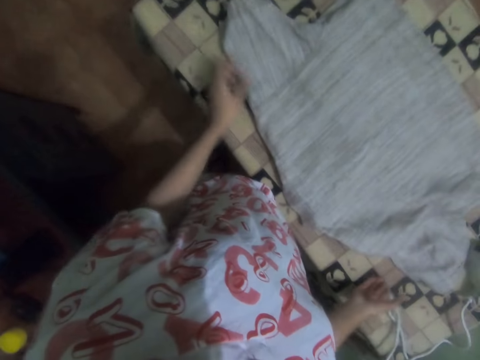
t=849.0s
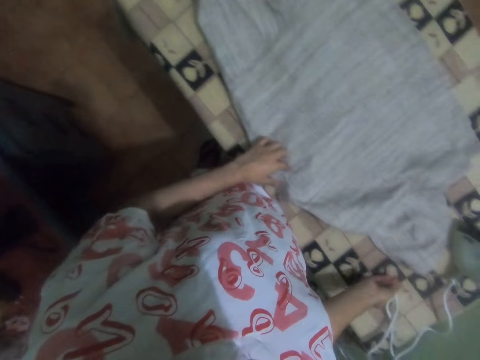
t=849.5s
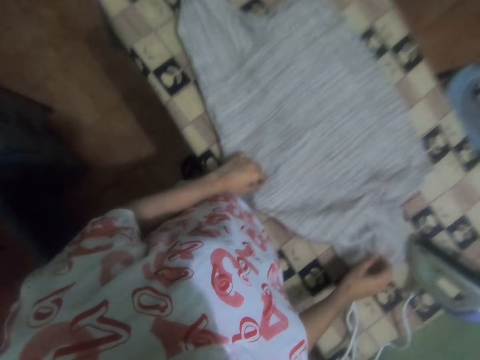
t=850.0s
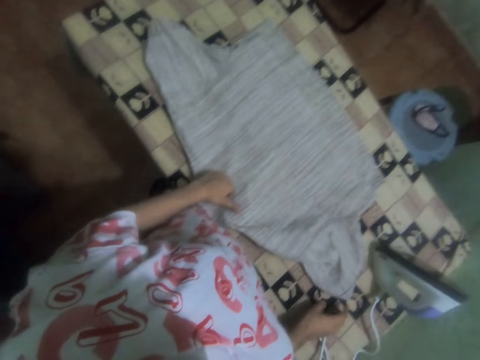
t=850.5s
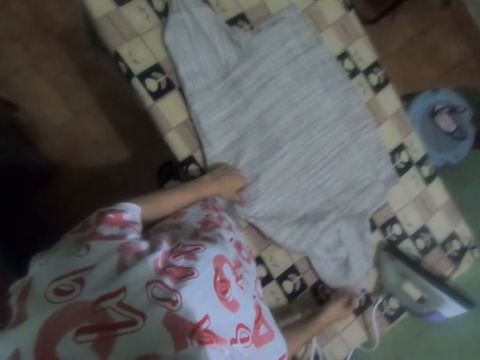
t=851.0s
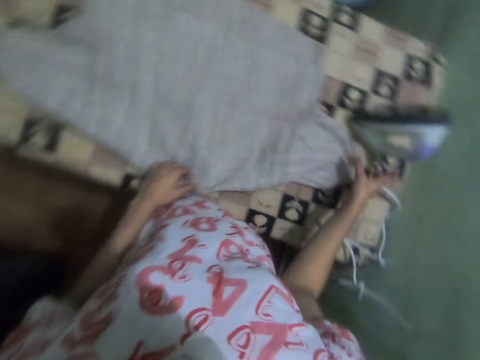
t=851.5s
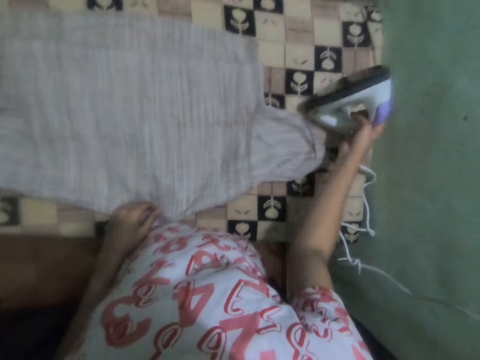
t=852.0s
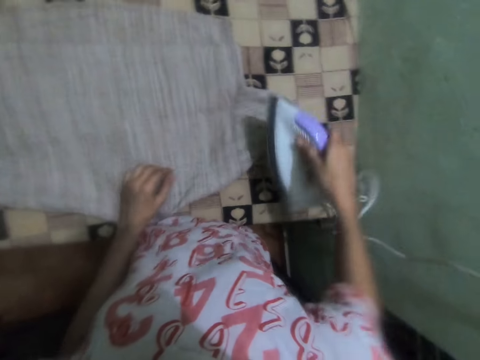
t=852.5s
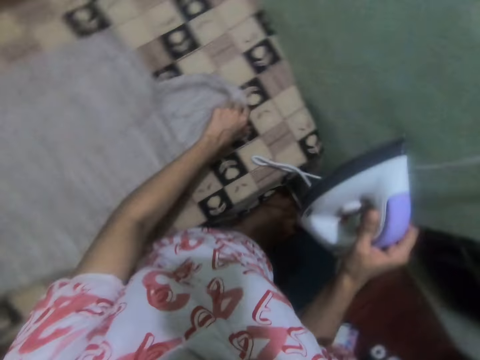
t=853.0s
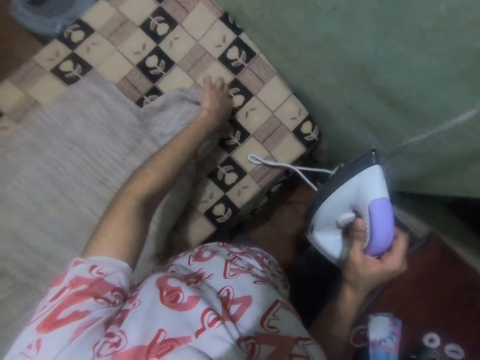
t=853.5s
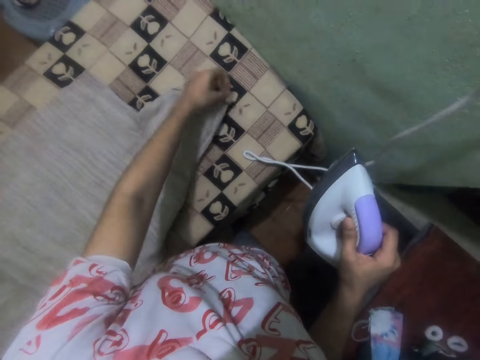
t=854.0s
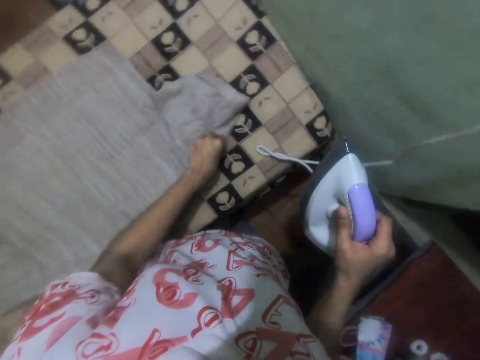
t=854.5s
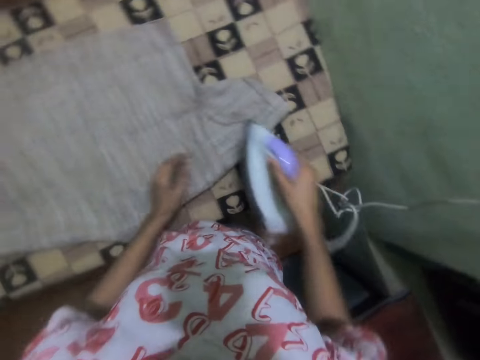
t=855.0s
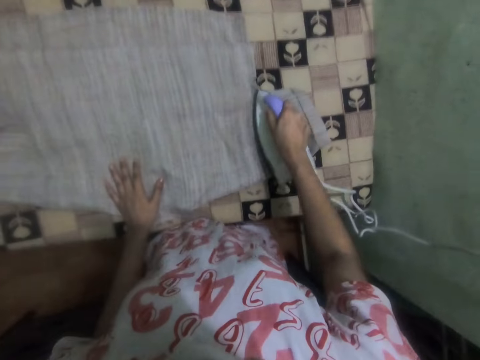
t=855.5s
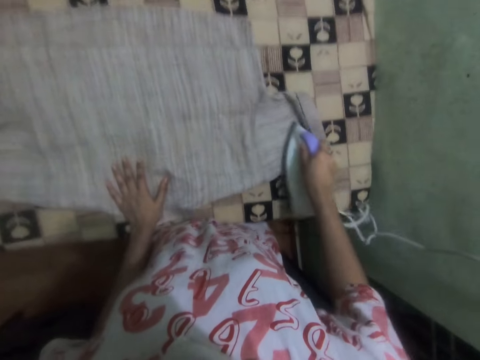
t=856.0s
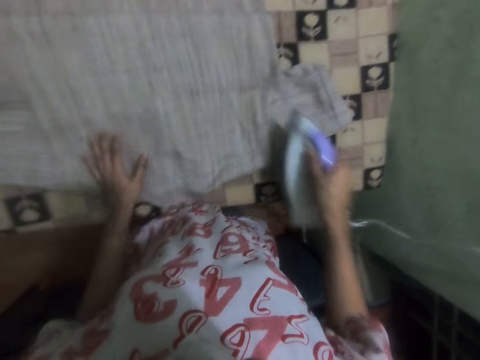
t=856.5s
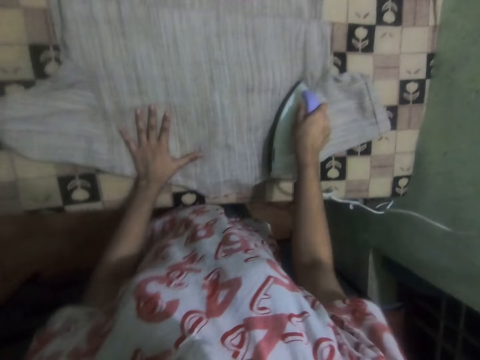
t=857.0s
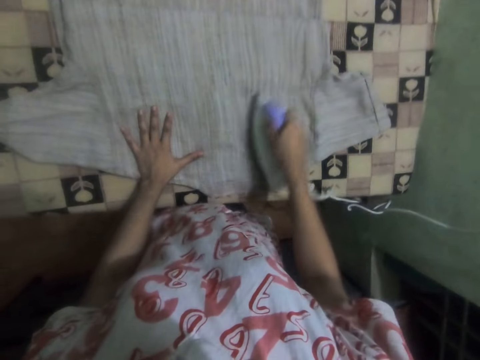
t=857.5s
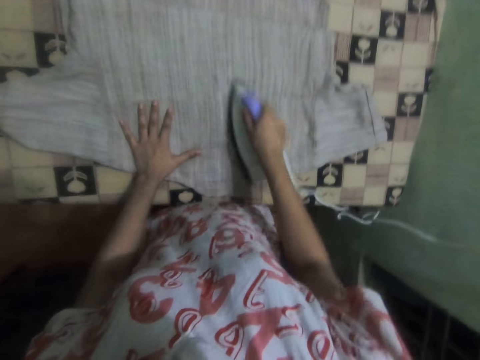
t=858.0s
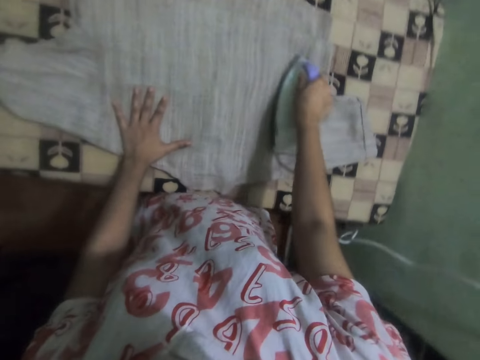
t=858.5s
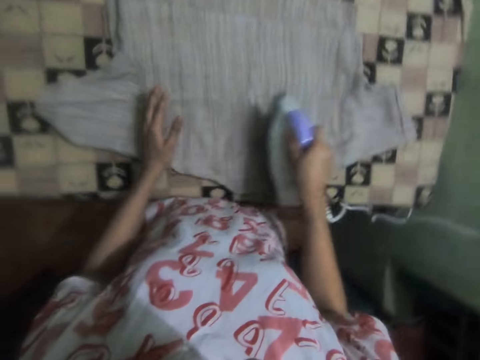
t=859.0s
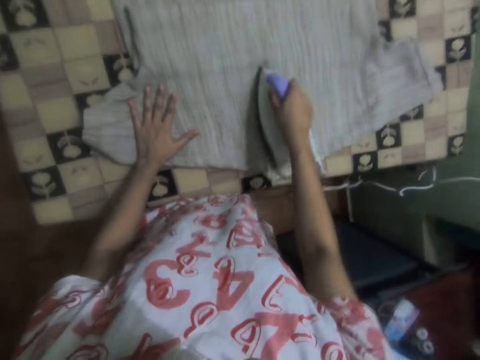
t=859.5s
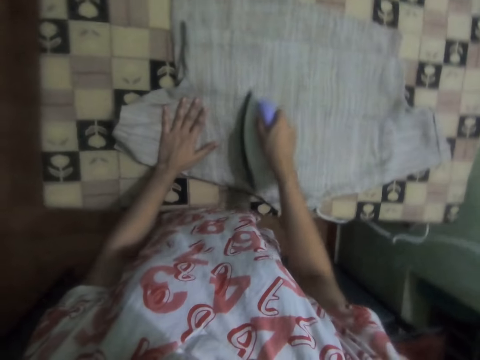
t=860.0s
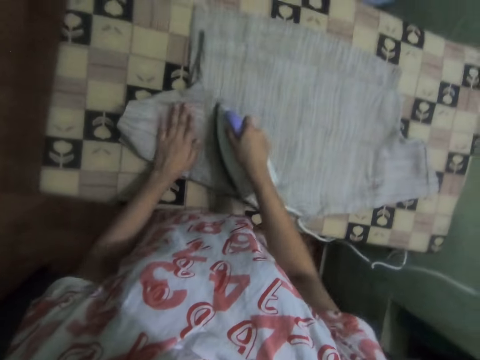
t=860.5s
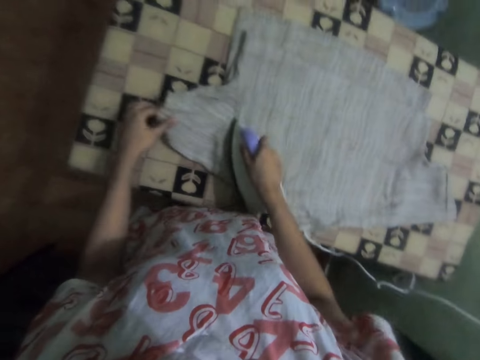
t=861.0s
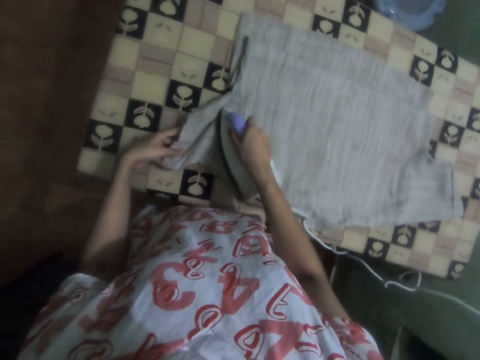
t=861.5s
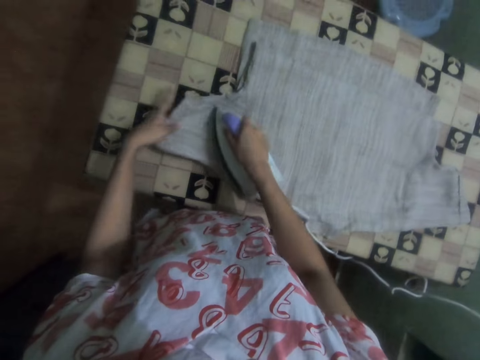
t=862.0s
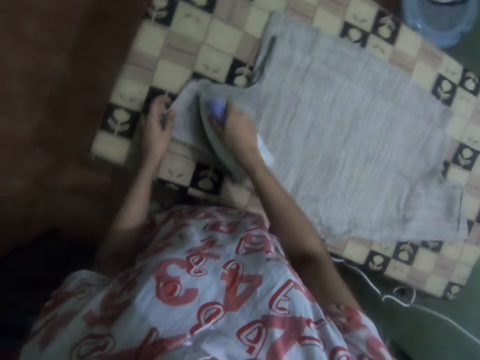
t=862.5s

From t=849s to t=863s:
The camera wearer picks up the iron box on the table. They adjust the shirt. They iron the shirt.

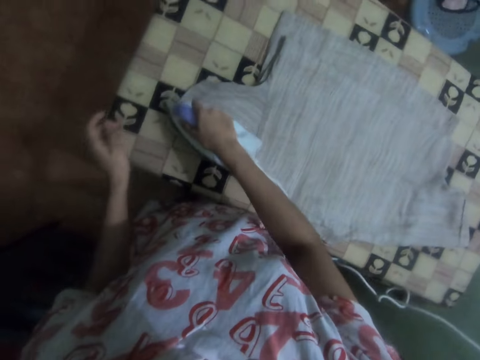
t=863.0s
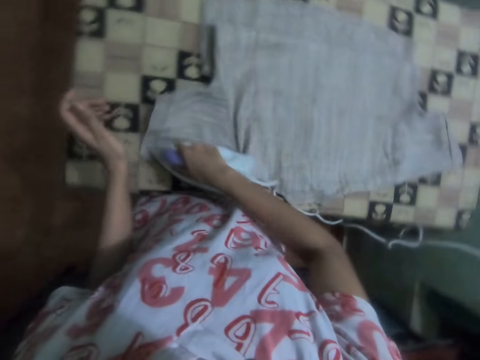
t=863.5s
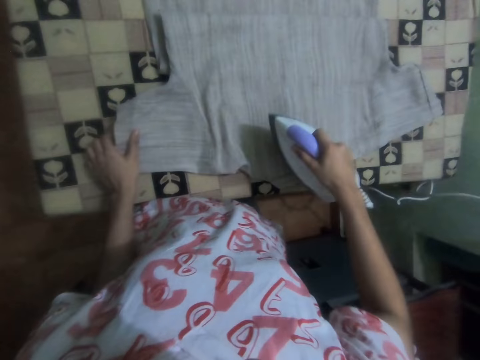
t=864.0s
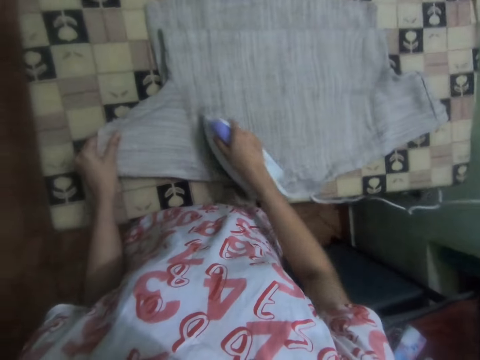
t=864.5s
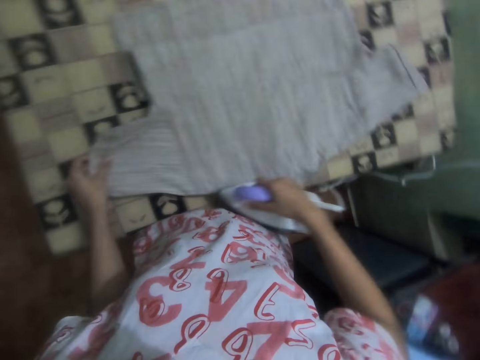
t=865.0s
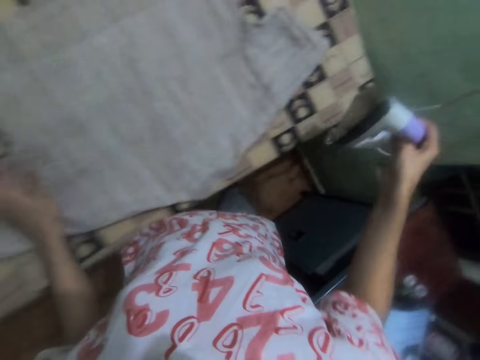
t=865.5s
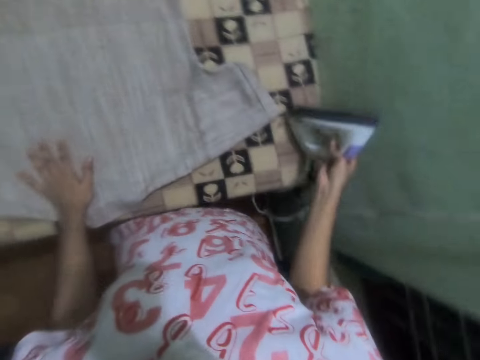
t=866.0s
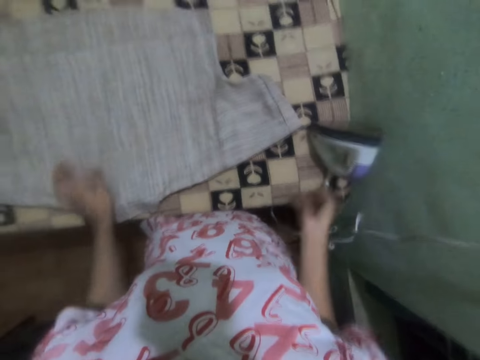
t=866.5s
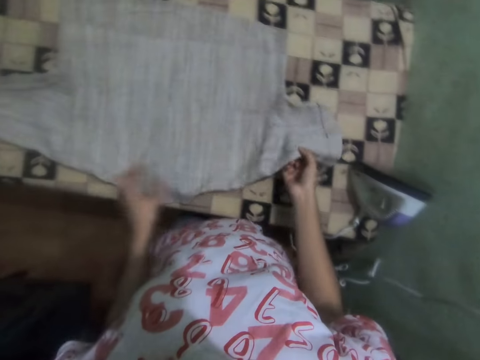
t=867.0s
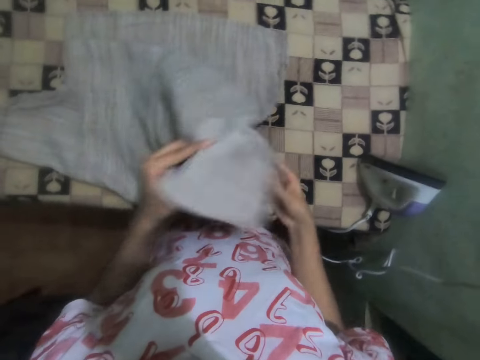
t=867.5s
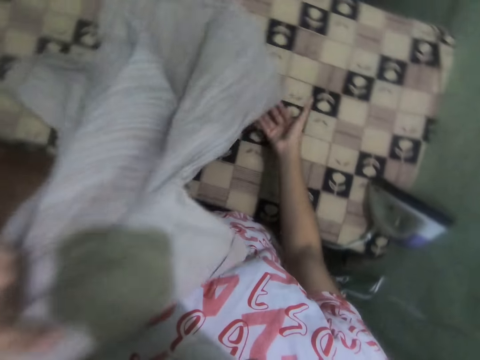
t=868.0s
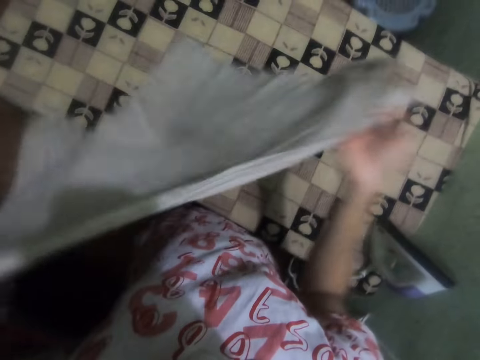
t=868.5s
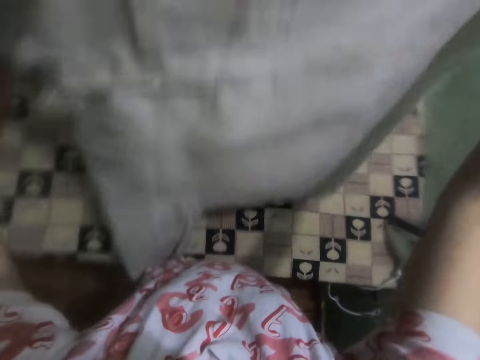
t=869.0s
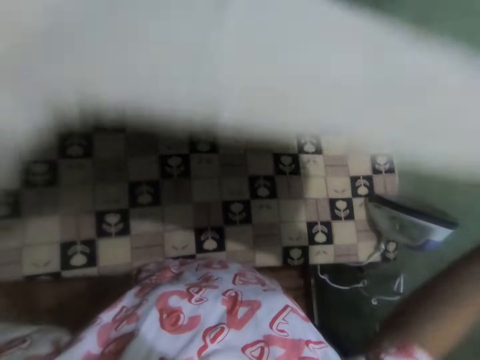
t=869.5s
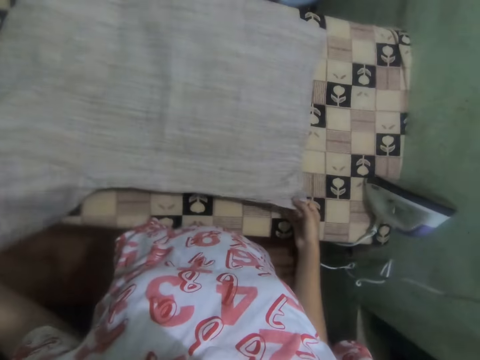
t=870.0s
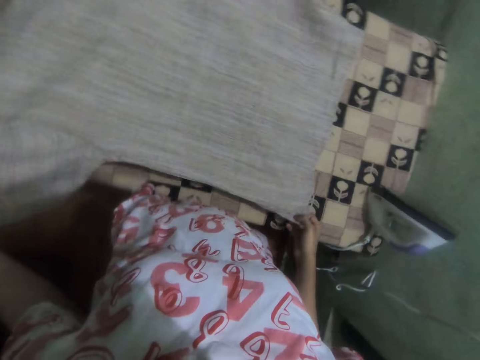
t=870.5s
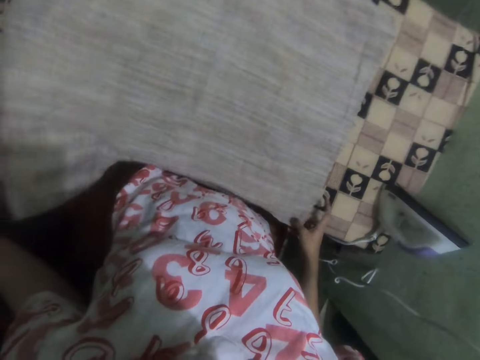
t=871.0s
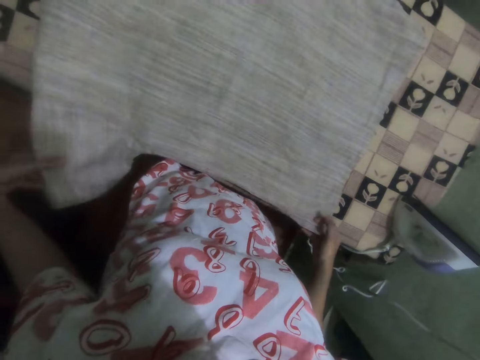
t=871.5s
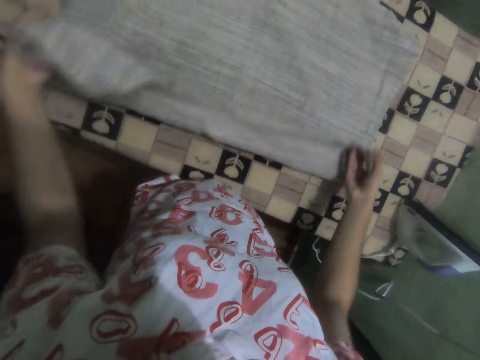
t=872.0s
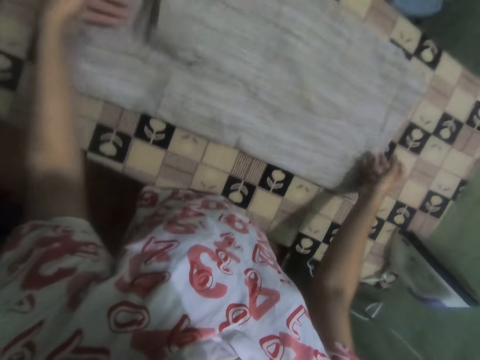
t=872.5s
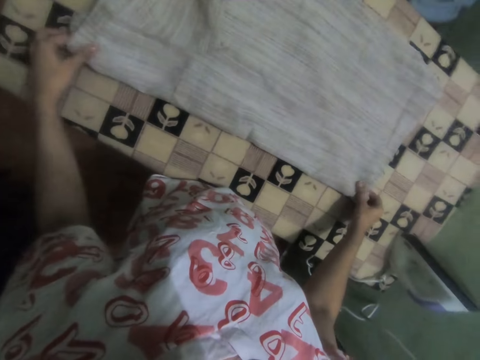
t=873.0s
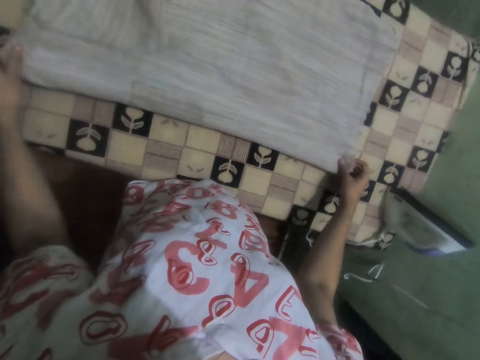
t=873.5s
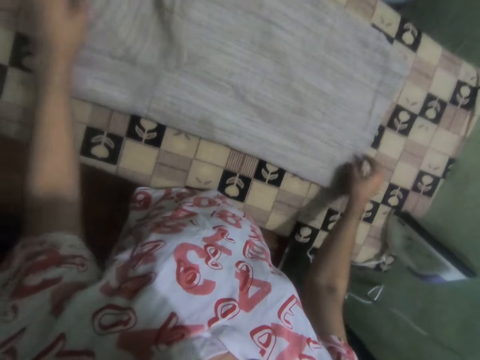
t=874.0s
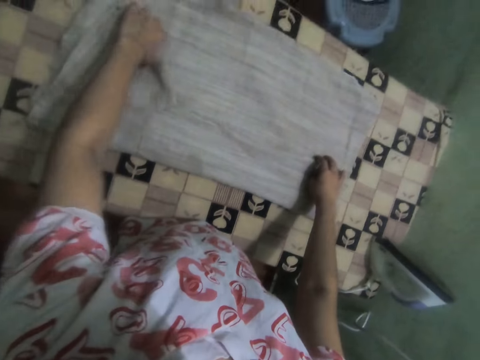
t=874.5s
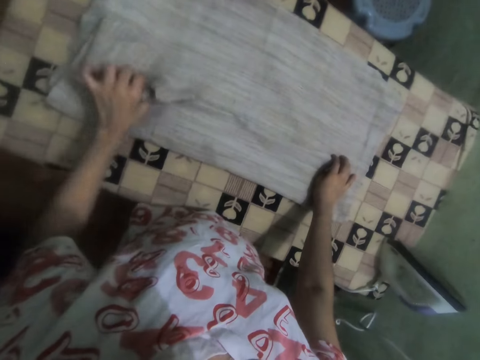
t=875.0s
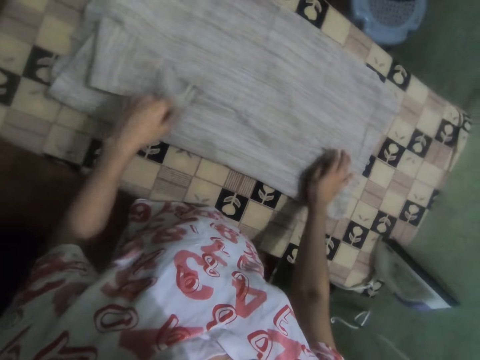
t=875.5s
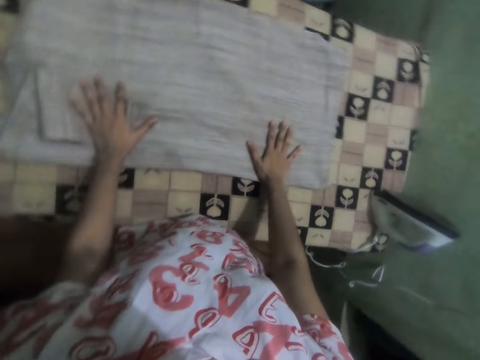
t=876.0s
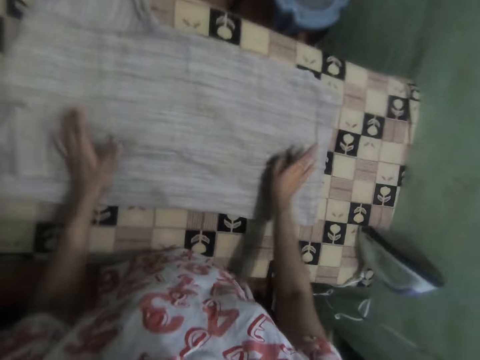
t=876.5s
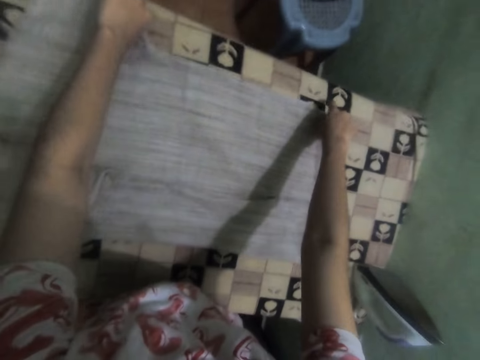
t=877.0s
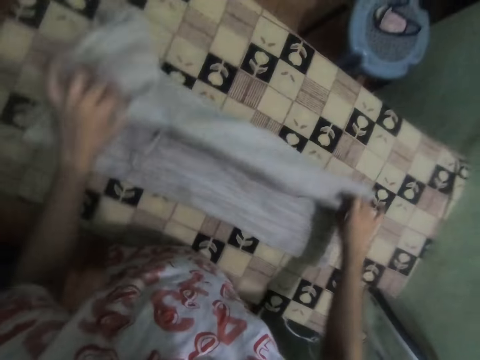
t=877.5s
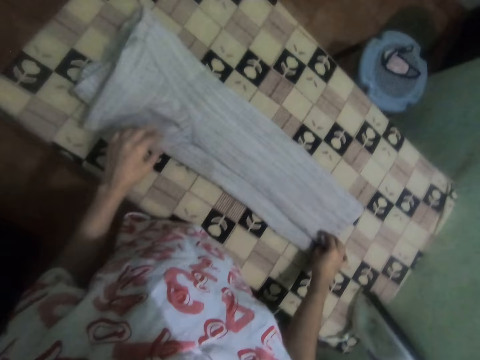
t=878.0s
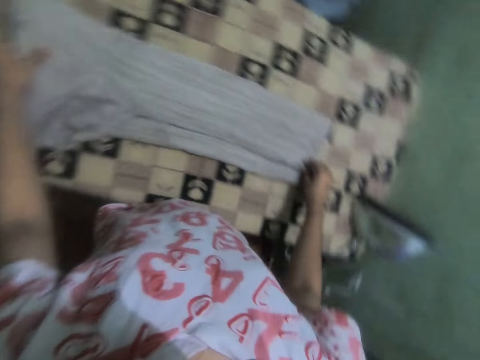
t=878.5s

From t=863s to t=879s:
The camera wearer places the iron box on the ironing table. They adjust the shirt. They lift the shirt. They place the shirt on the table. They fold the shirt.
